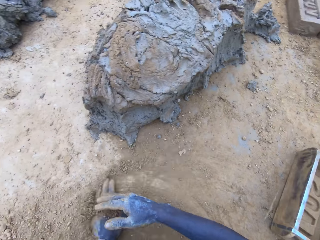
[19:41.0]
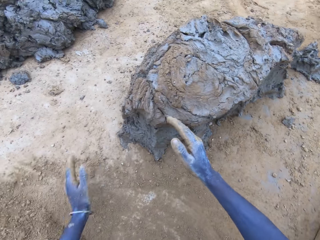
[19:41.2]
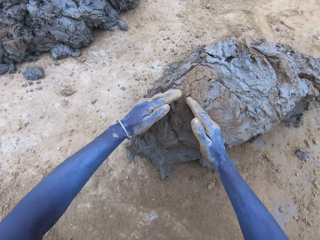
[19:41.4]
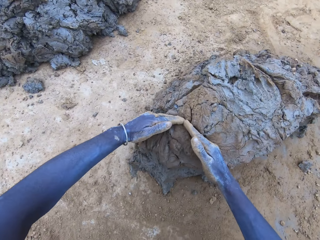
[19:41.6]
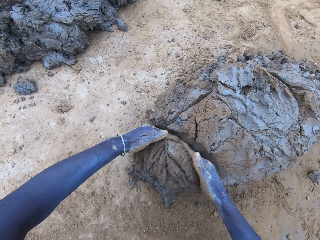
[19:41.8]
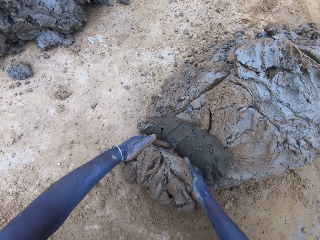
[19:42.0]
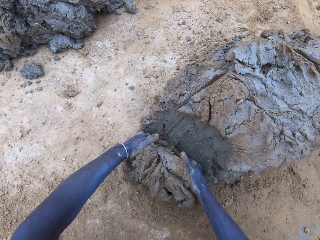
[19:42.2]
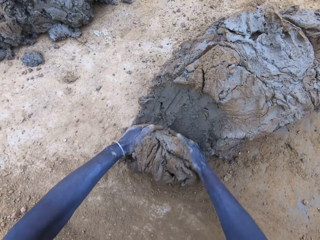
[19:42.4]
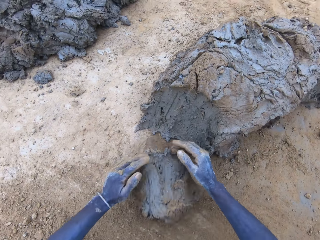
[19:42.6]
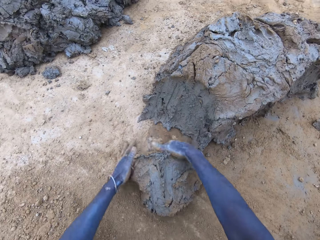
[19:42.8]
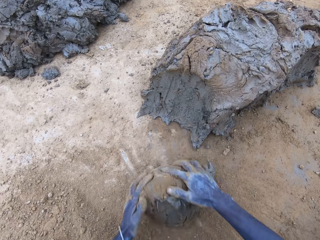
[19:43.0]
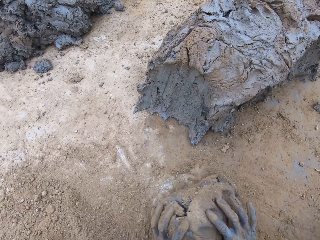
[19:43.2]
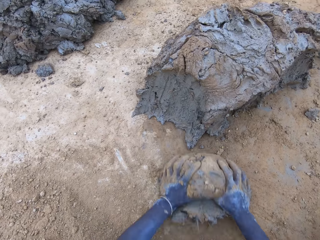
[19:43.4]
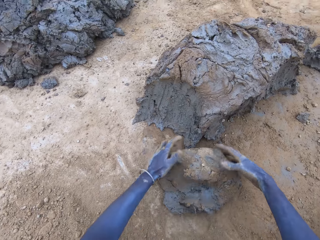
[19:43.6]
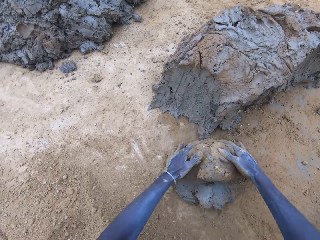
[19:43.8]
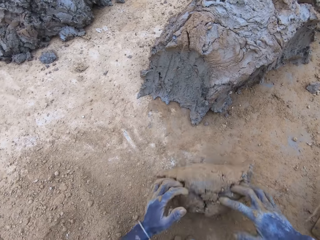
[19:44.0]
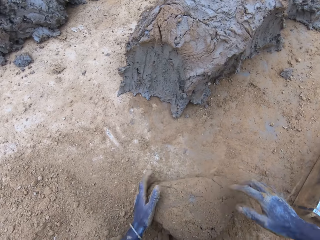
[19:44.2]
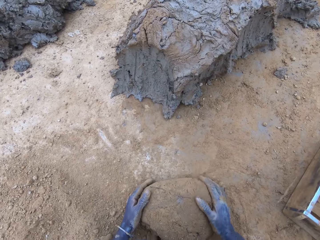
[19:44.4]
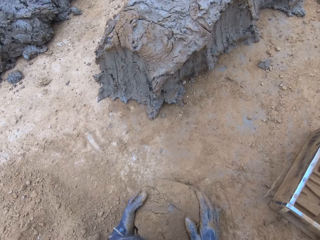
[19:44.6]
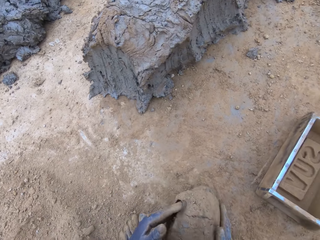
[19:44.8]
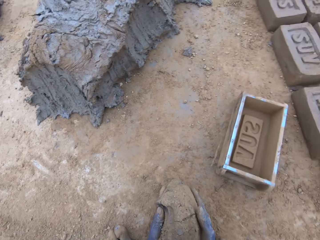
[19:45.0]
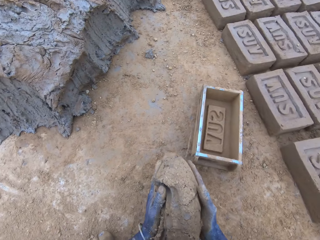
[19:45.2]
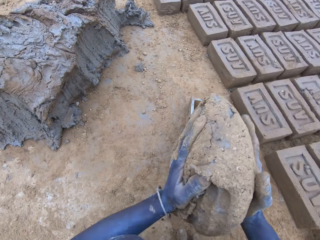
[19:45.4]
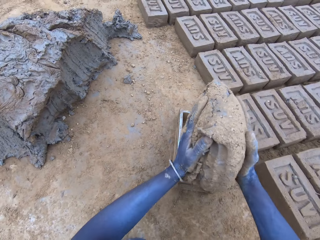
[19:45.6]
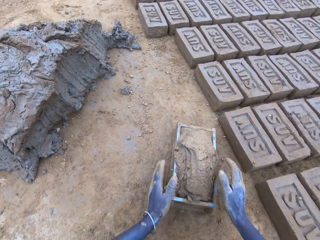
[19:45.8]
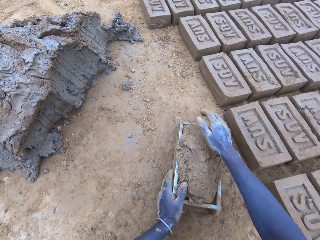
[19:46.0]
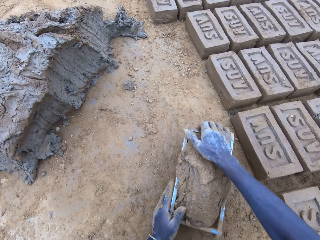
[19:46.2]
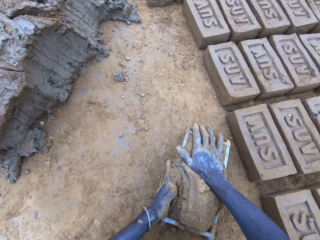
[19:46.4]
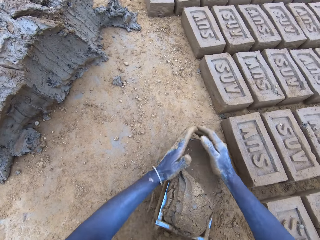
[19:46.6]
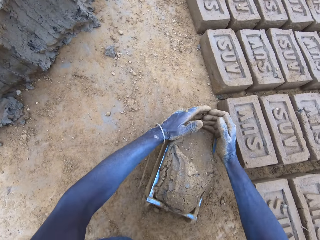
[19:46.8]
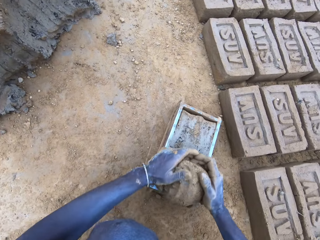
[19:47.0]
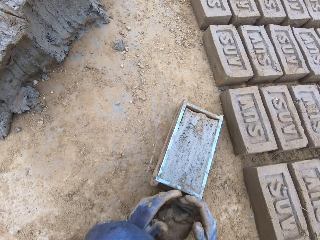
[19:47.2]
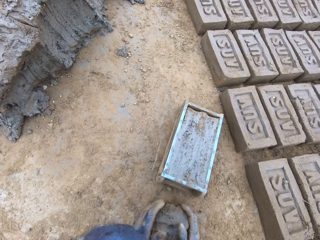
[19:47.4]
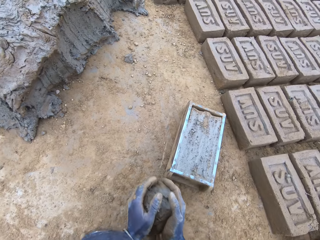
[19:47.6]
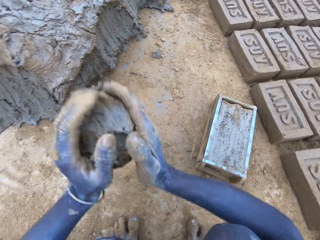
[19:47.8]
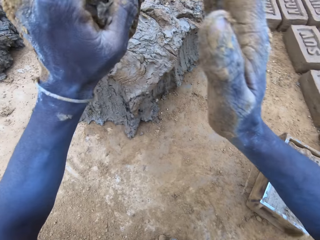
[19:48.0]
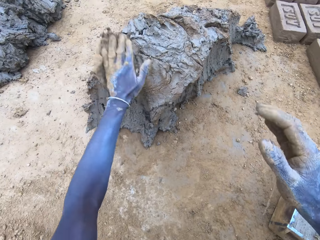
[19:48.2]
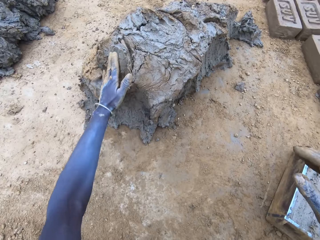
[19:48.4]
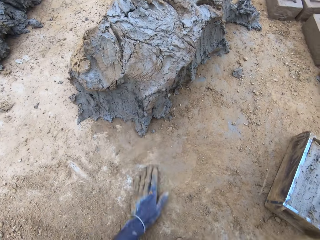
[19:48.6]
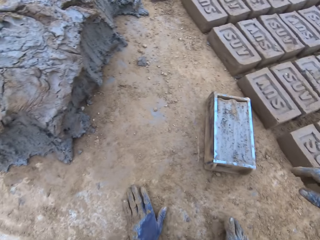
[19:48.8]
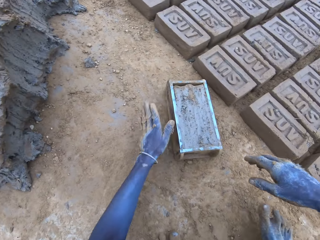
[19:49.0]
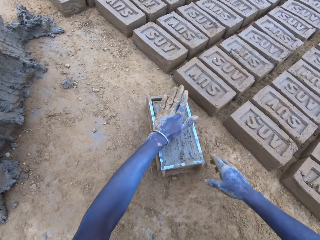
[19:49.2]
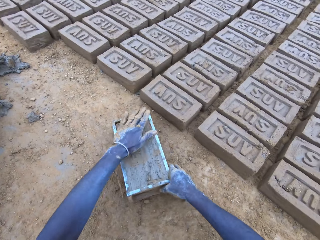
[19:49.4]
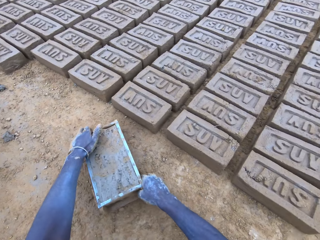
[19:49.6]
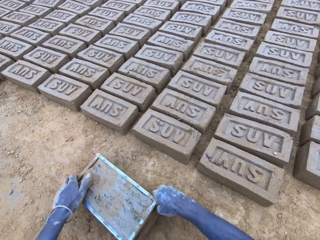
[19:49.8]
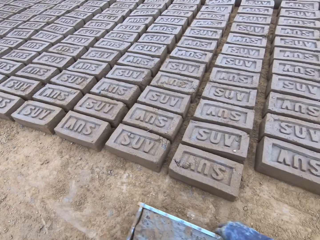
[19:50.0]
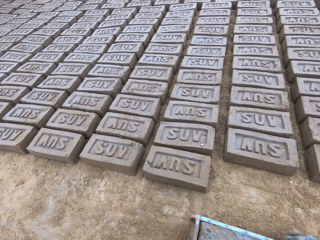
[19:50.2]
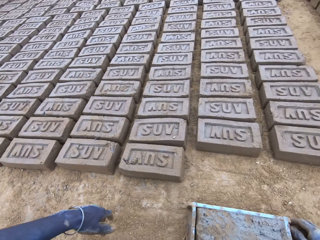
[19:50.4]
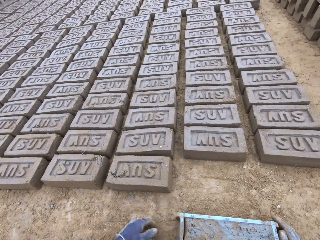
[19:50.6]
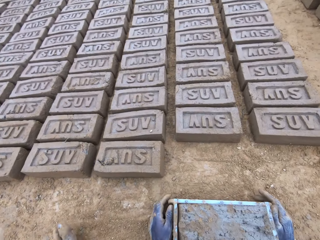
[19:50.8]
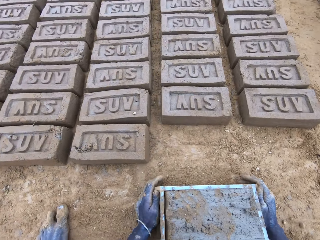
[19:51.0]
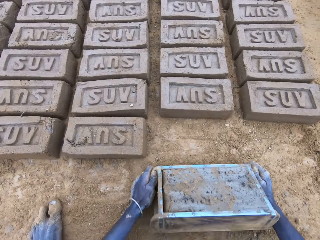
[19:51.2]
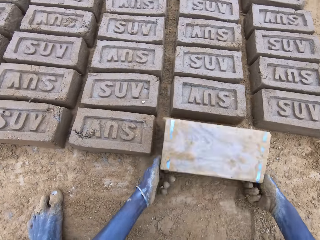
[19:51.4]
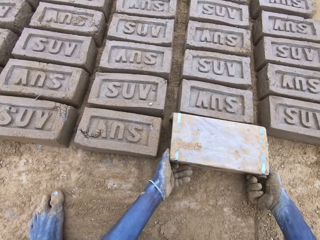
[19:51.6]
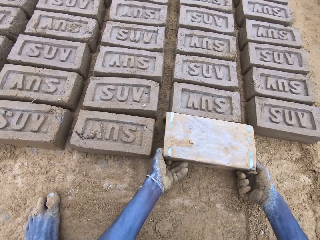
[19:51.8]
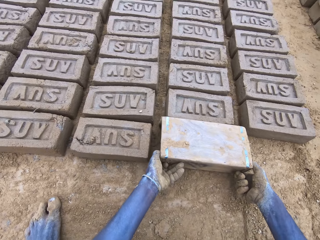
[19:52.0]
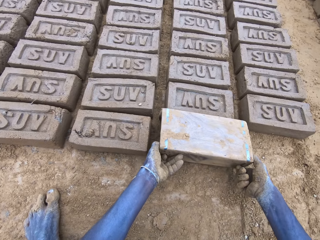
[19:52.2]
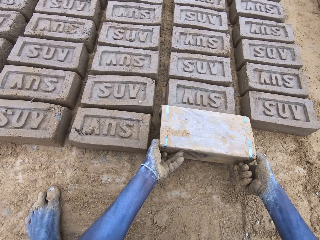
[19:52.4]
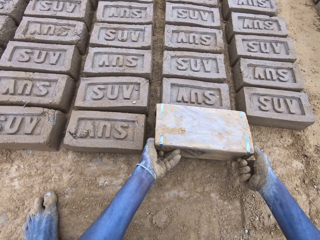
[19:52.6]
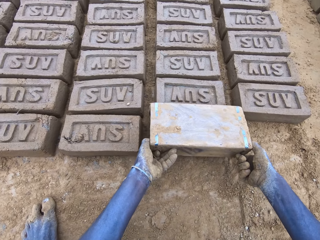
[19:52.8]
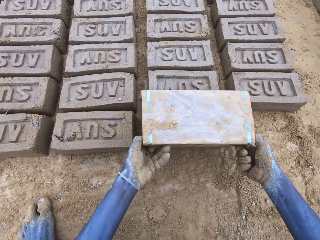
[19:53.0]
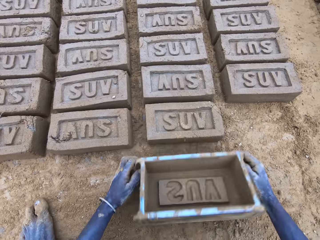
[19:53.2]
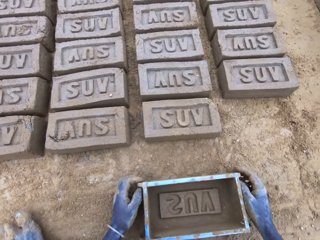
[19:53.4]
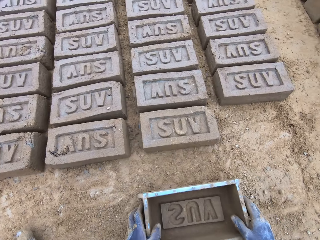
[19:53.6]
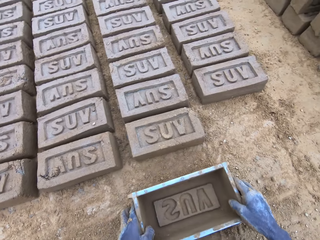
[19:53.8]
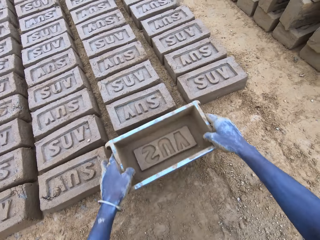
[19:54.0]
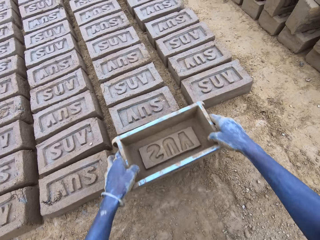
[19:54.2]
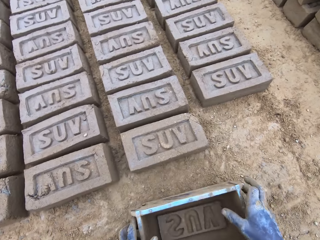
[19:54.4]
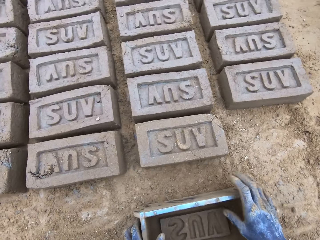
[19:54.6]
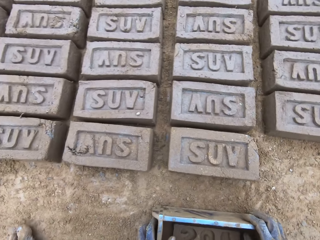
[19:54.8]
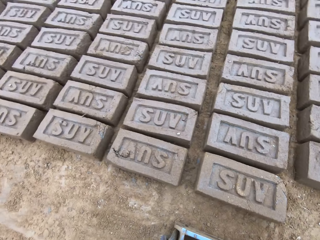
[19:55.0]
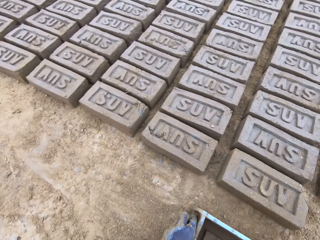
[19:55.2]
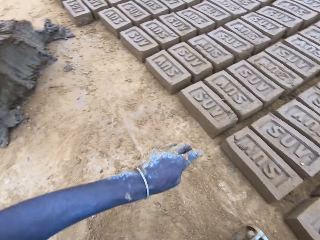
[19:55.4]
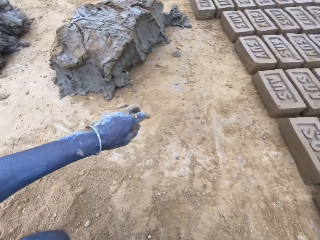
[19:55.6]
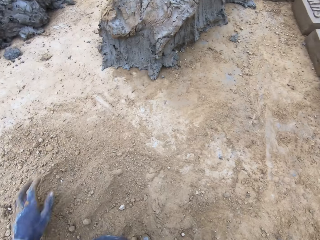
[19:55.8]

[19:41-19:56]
The camera wearer scoops mud. They cut the mud with hand. They roll the mud on the ground. They put the mud in the wooden brick moulder or brickmould. They press the mud in the wooden brick moulder. They remove excess mud from the wooden brick moulder. They throw the mud on the pile of mud. They remove the excess mud from the wooden brick moulder again. They drag the wooden brick moulder. They pour the mud in the brickmould on the ground. They turn the wooden brick moulder upside down. They flip back the wooden brick moulder and produce a mud brick.

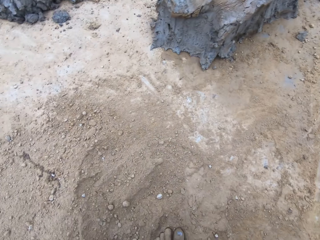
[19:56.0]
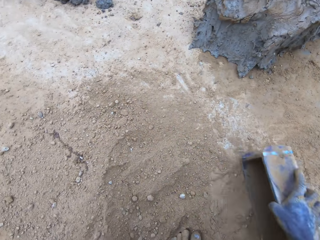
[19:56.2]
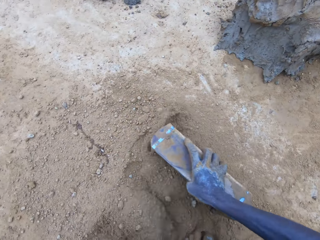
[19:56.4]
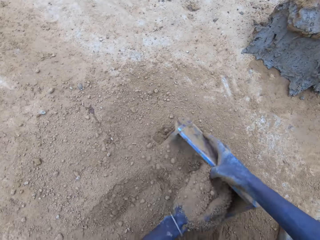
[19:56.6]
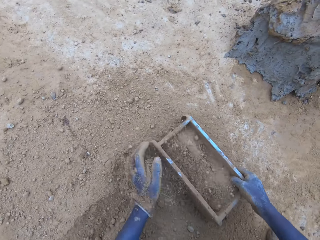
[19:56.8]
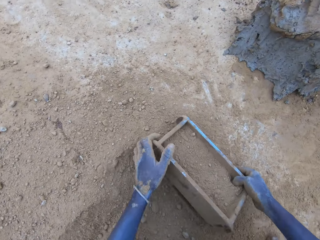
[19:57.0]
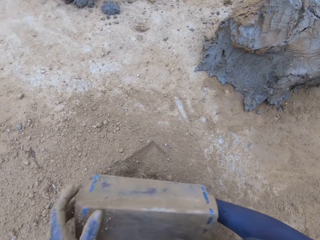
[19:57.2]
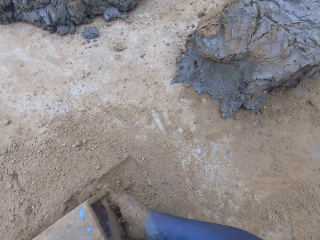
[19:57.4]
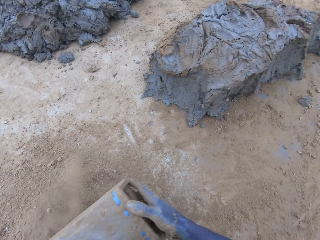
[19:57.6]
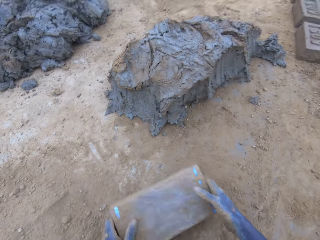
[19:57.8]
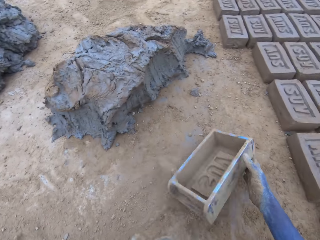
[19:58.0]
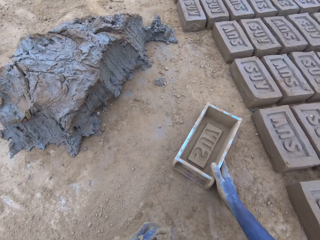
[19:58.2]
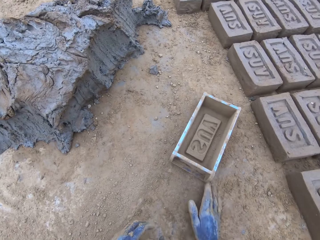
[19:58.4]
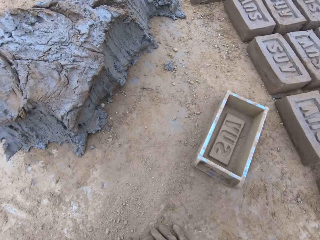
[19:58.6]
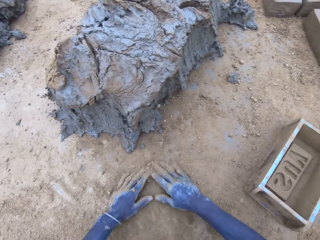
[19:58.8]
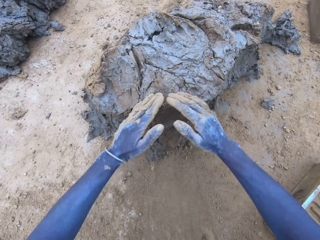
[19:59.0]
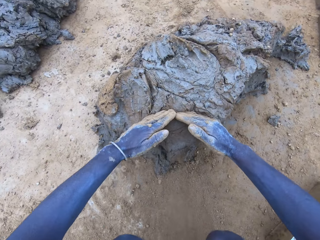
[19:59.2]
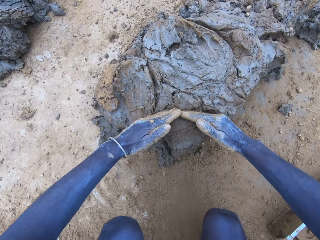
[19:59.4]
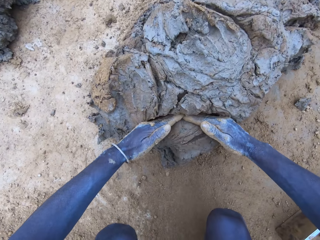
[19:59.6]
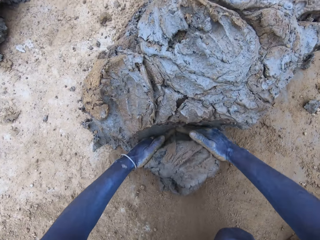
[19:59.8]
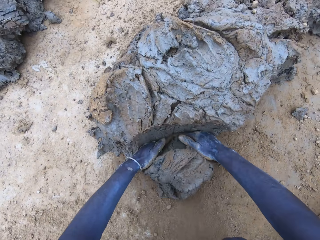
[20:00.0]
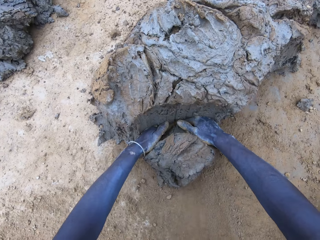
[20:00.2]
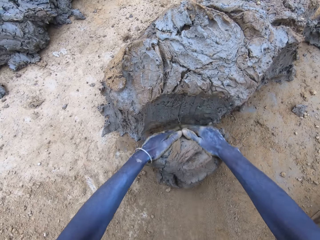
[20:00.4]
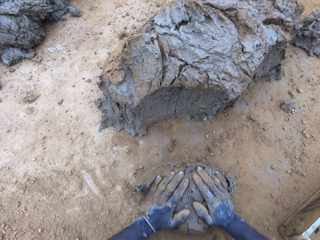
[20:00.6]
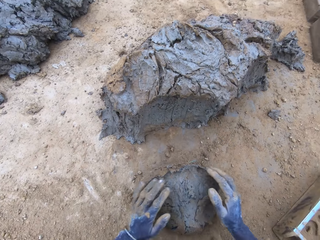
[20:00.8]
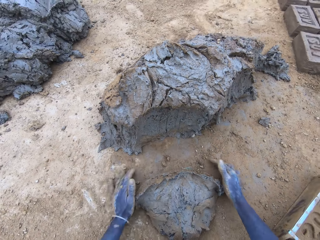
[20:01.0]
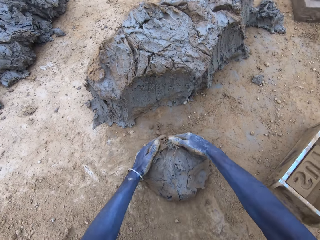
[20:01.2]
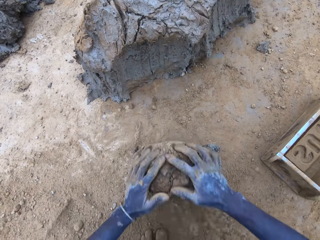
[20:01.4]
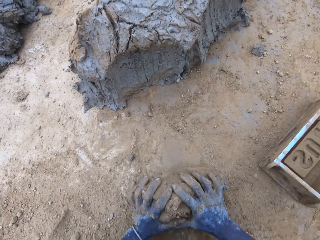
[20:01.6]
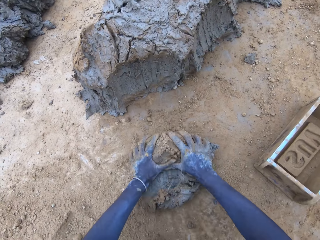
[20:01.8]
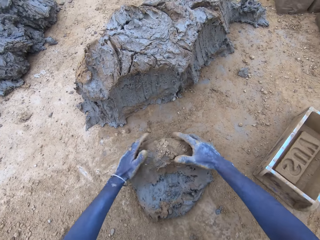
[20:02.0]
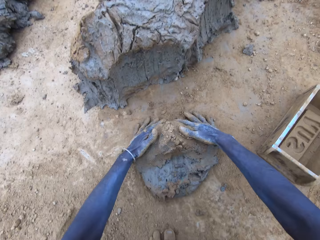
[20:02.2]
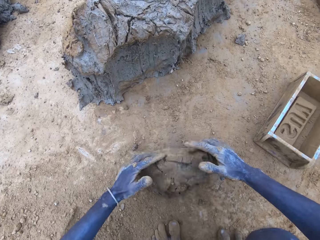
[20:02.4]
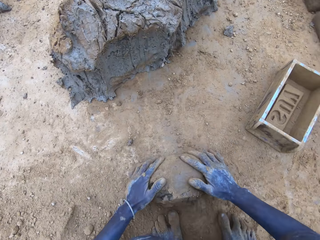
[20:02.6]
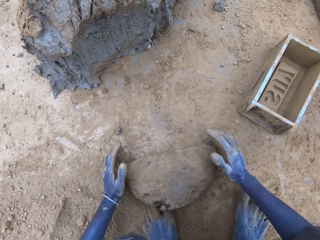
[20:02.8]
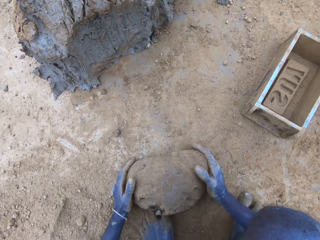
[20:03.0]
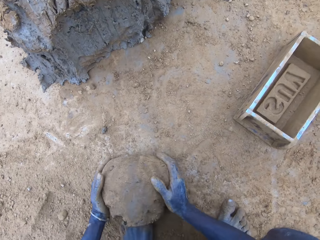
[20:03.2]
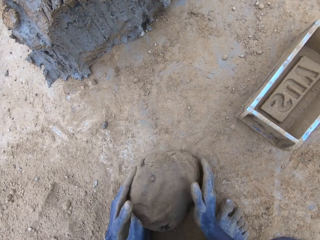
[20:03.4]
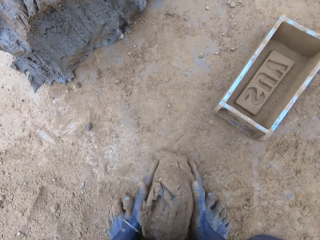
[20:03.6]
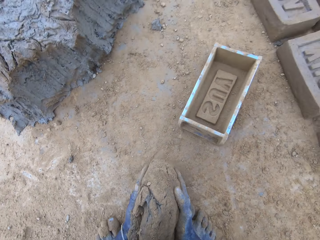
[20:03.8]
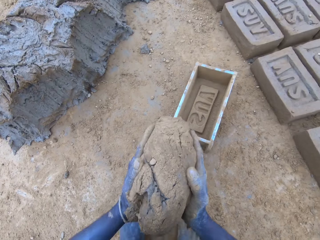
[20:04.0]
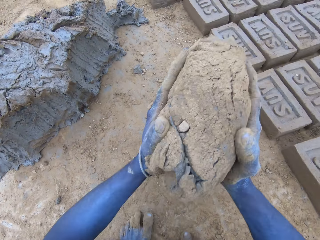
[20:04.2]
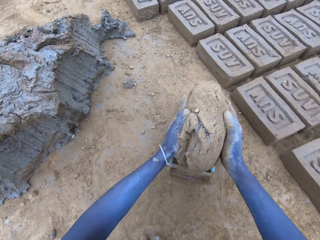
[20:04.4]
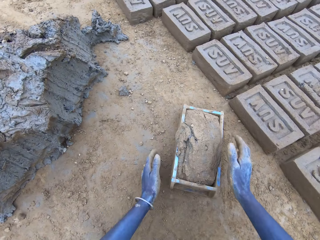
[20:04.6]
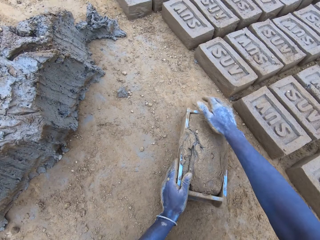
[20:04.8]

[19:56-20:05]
The camera wearer puts soil in the wooden brick moulder or brickmould. They pour the soil from the brickmould on the ground. They put the wooden brick moulder on the ground. They scoop mud. They cut the mud with hand. They roll the mud on the ground. They put the mud in the wooden brick moulder.
